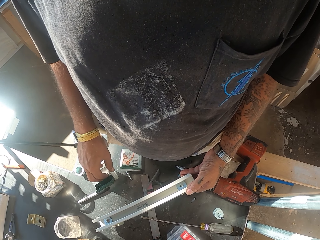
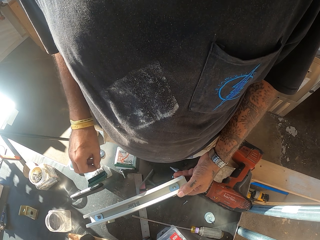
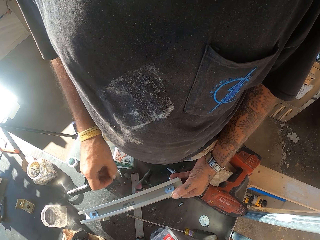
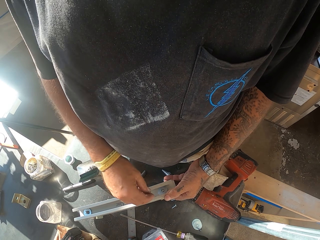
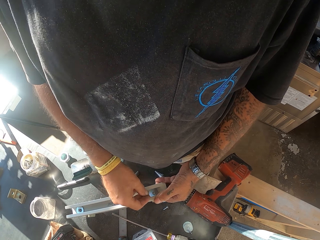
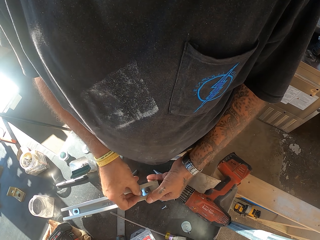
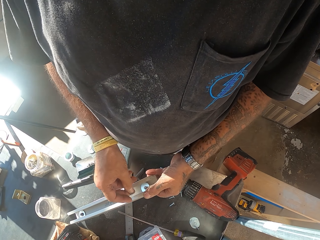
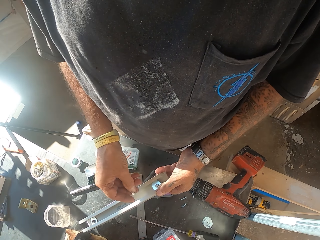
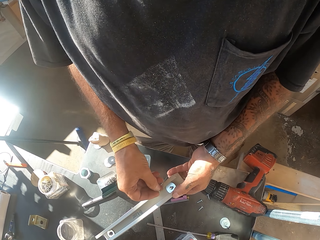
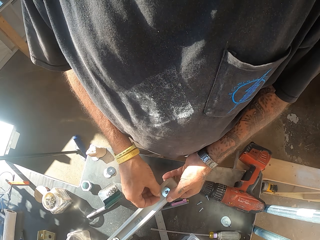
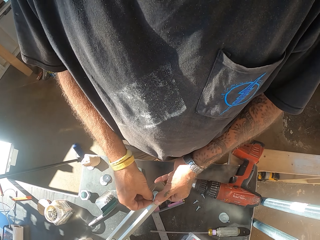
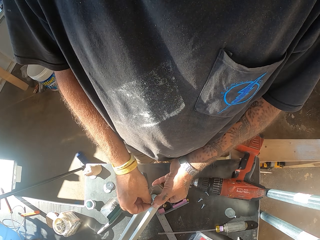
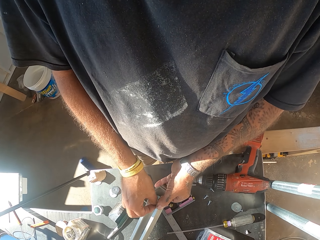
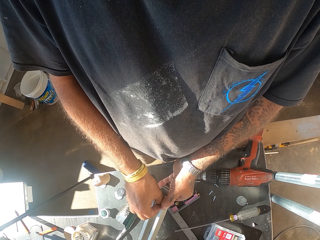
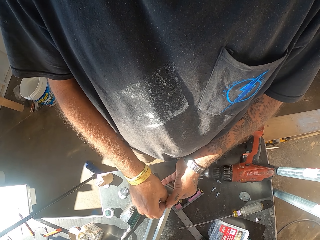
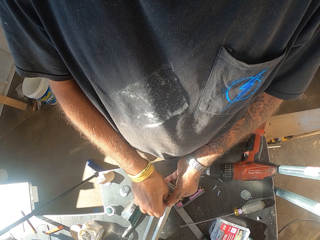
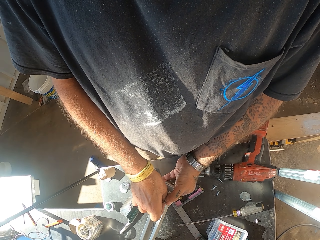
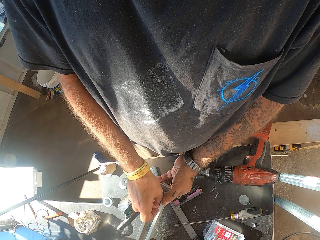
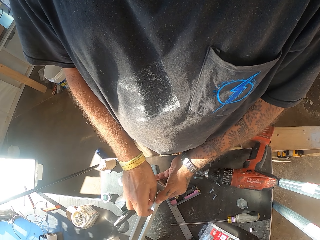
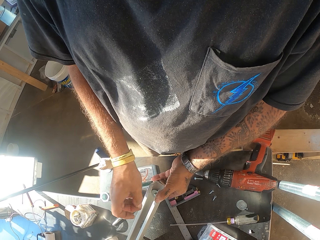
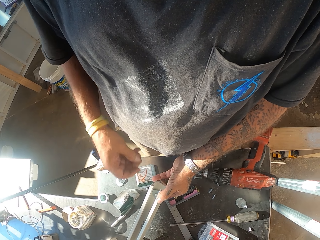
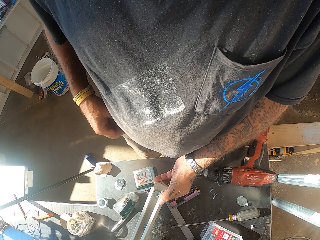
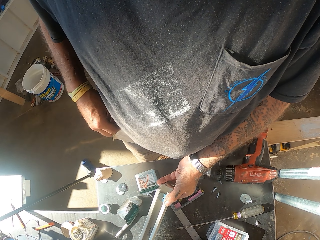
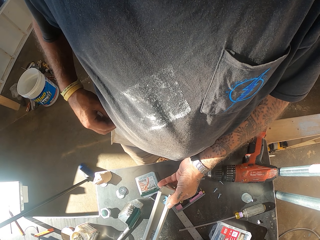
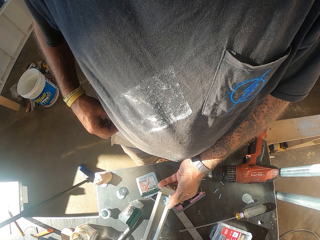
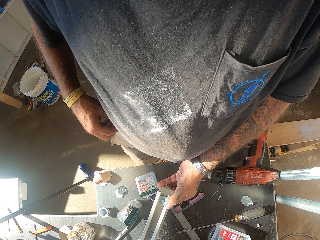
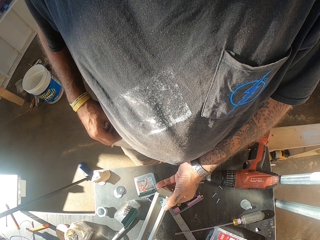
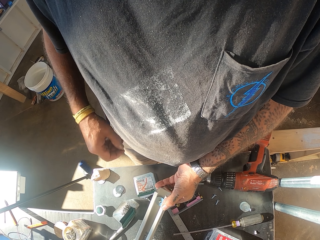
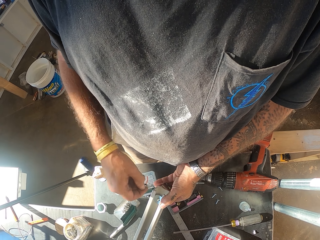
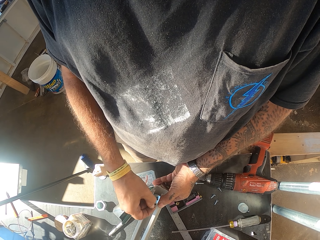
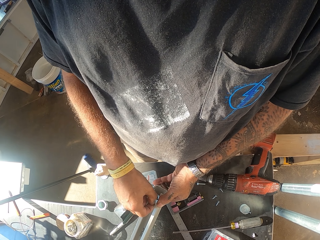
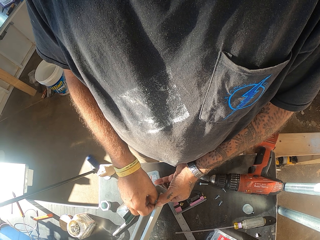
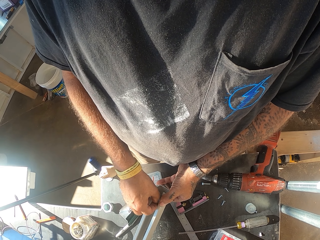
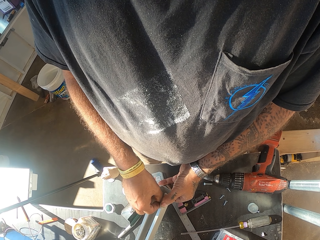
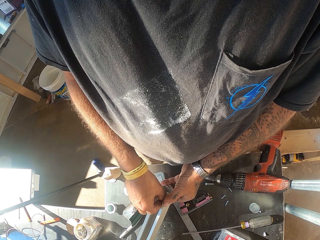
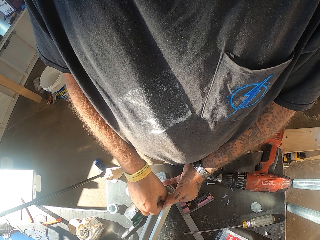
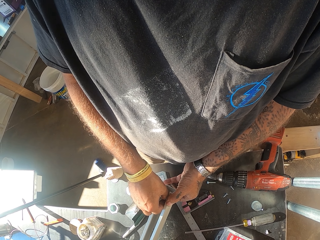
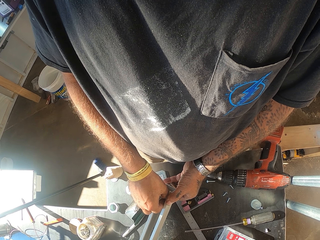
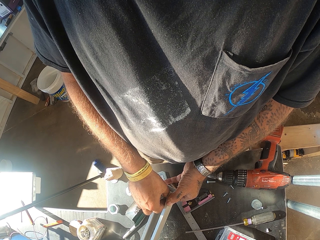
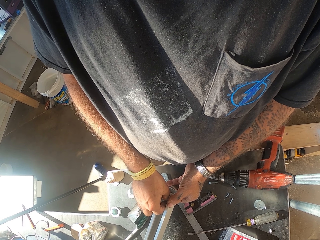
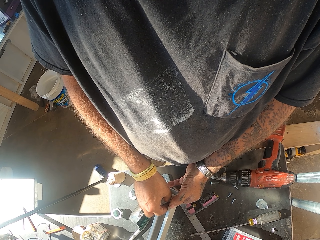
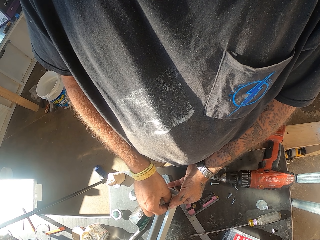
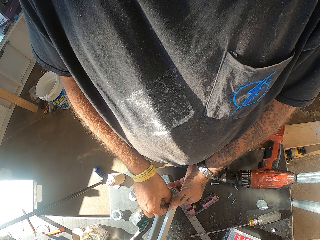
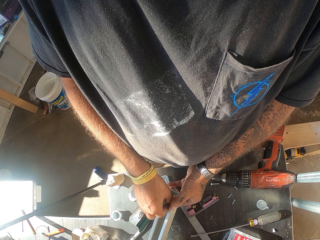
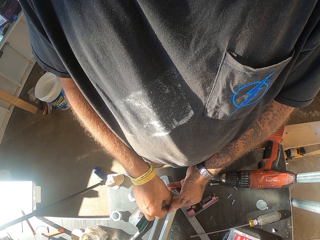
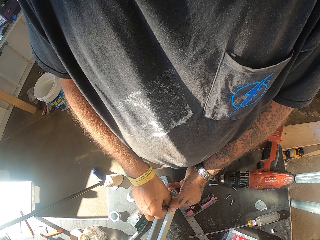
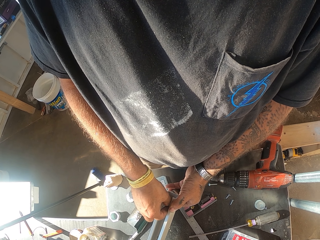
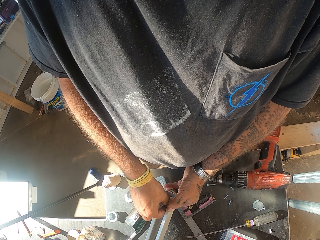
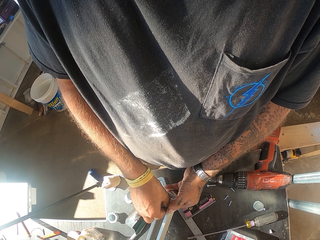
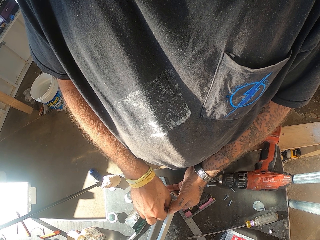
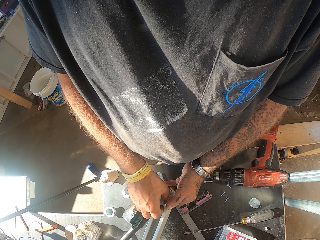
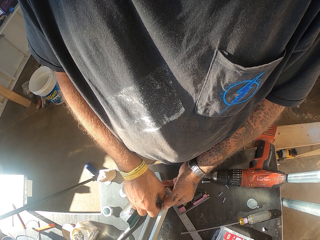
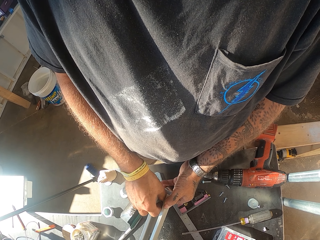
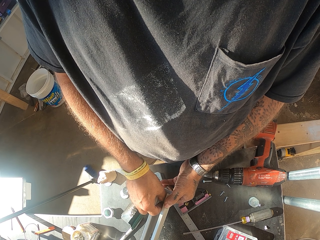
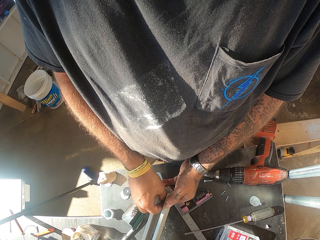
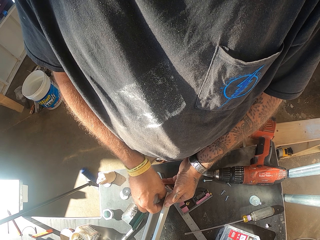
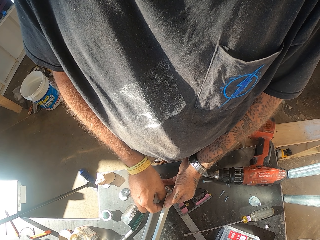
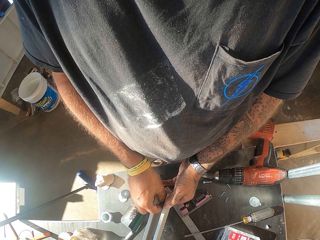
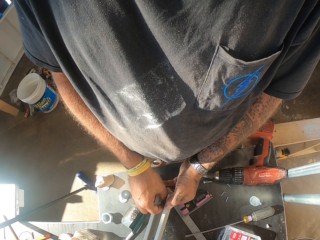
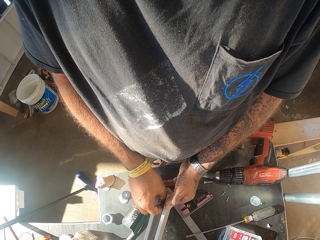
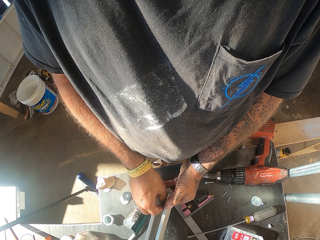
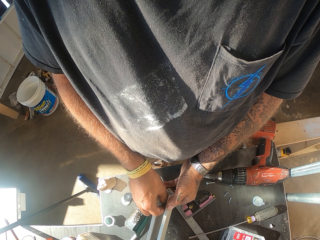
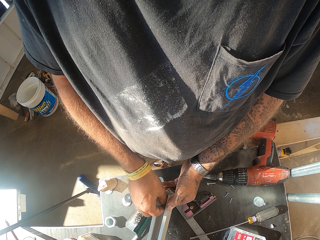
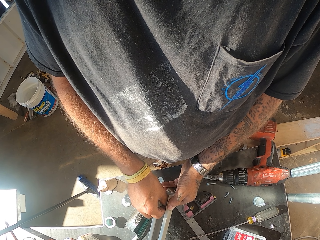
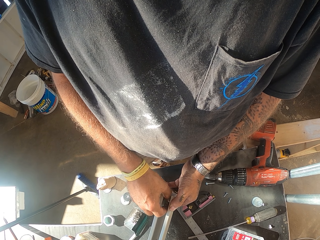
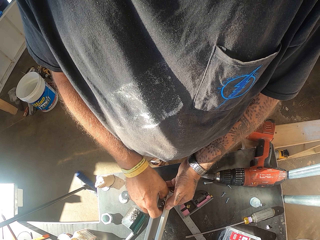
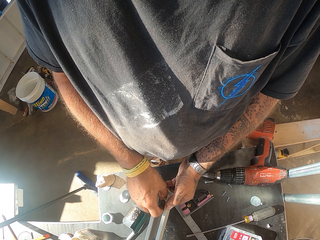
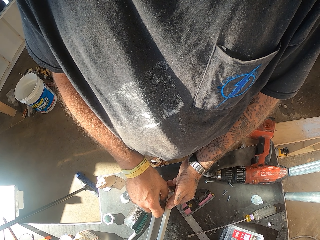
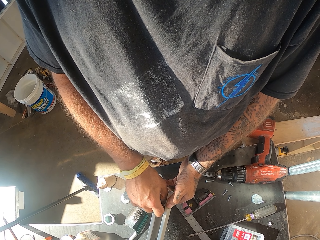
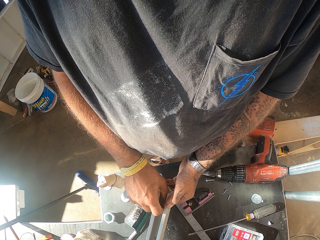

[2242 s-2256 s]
The camera wearer picks up a bolt. They fix the bolt. They fasten a nut. They scratch the belly. They fix the bolts.

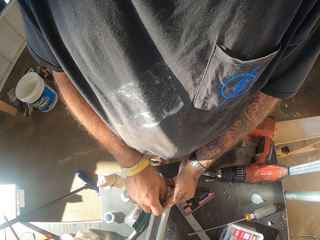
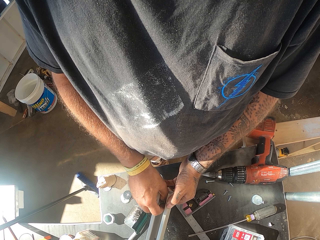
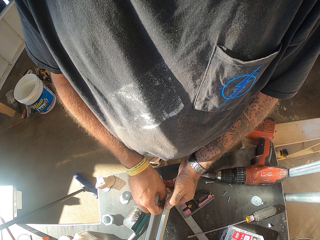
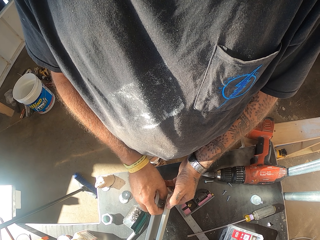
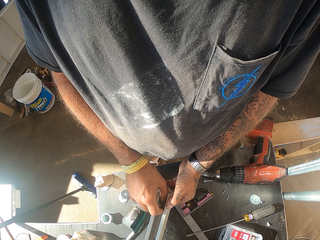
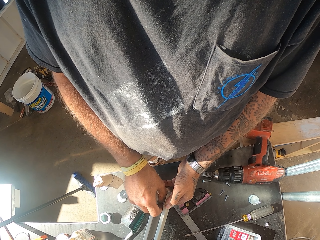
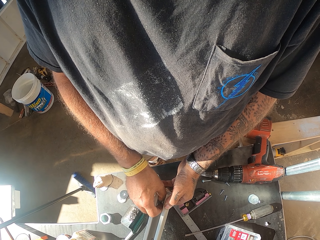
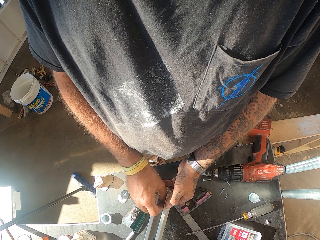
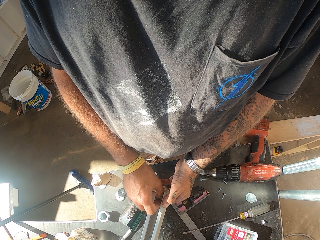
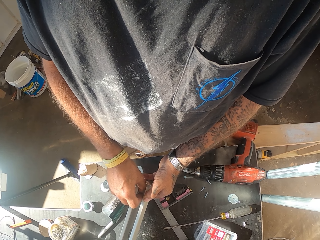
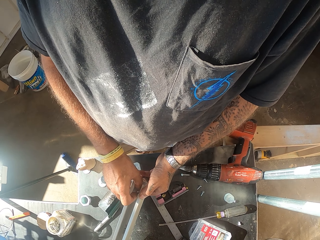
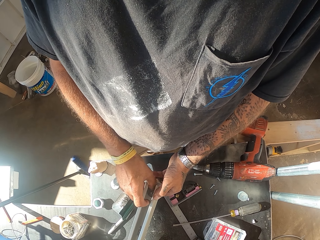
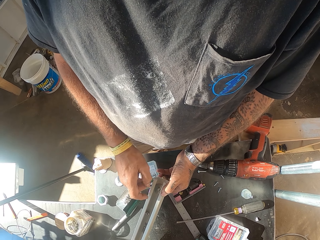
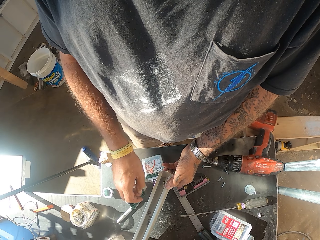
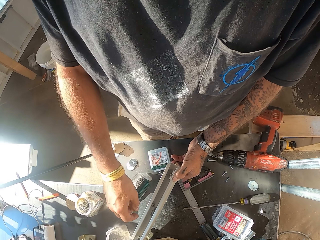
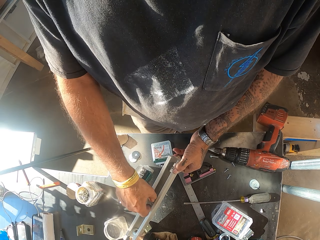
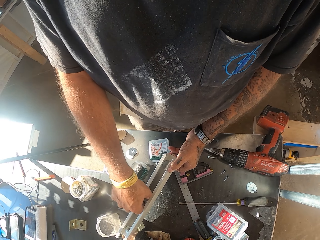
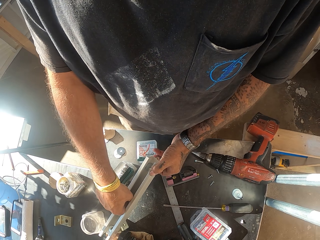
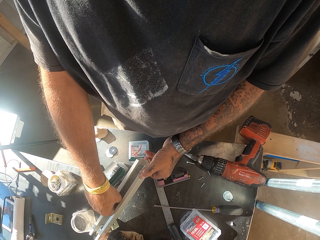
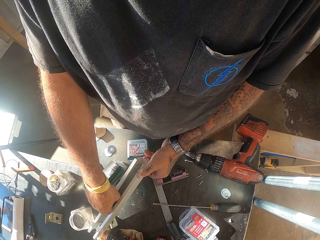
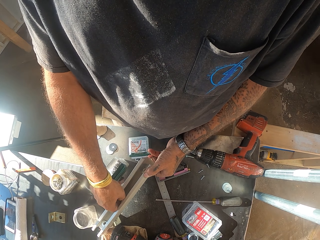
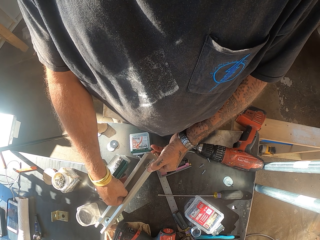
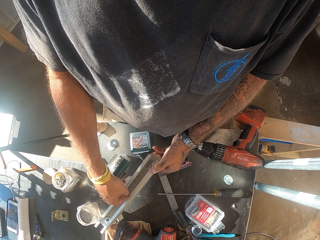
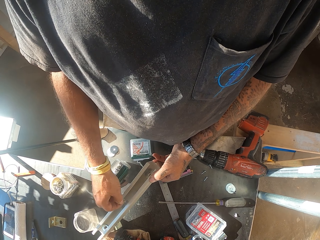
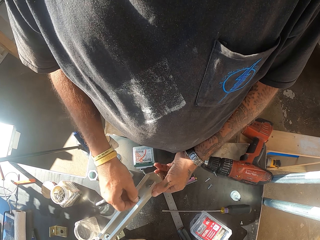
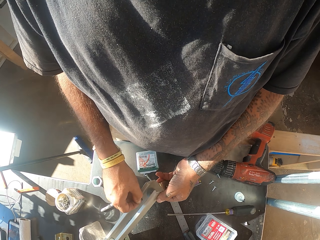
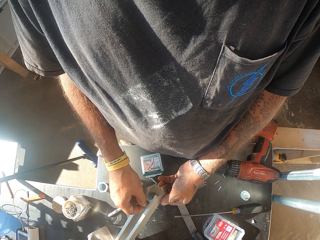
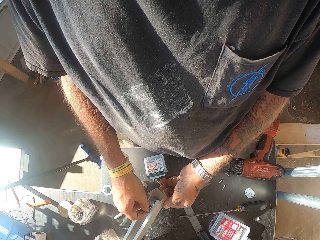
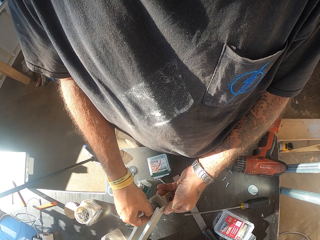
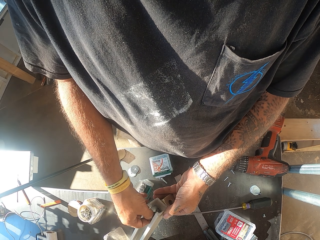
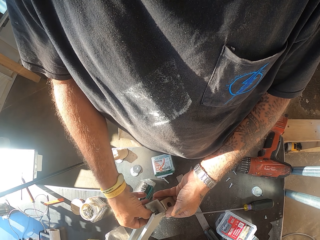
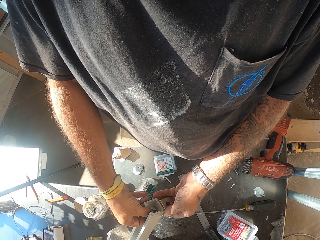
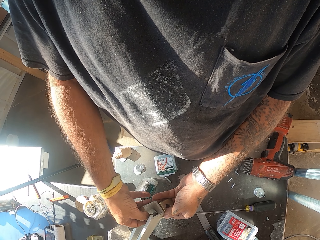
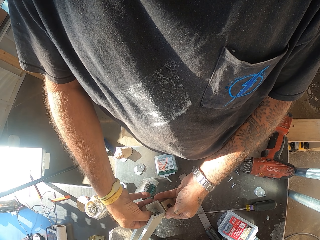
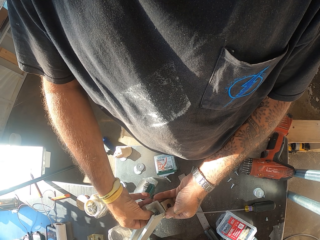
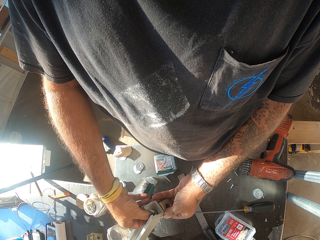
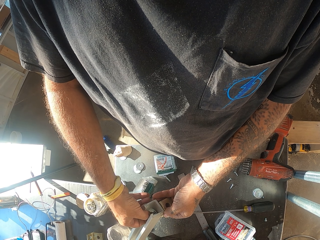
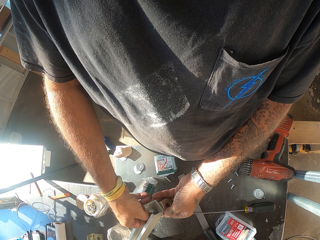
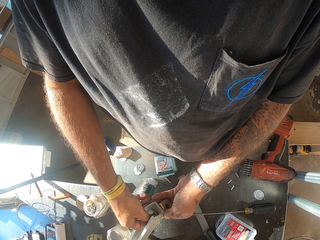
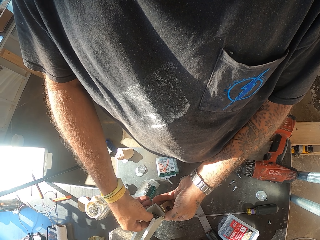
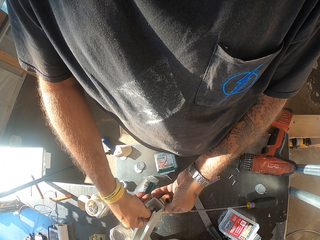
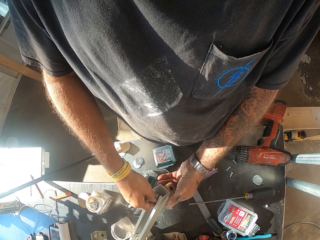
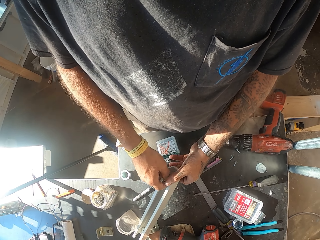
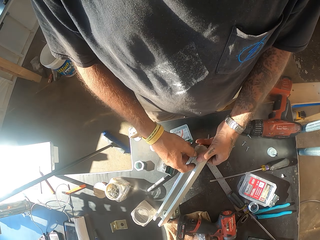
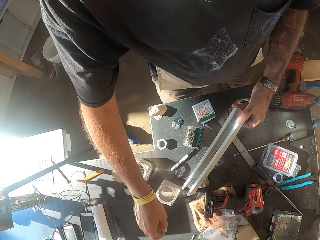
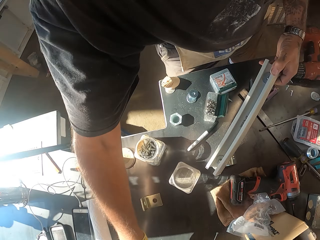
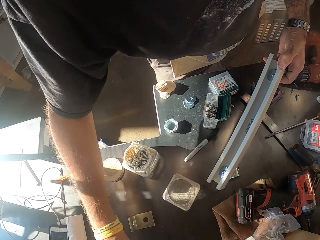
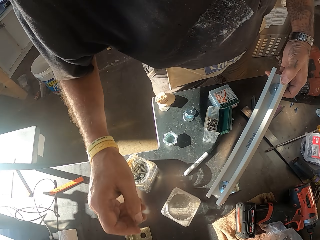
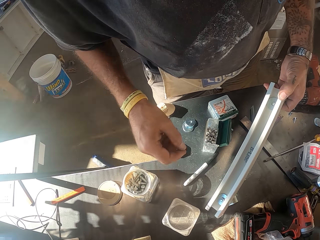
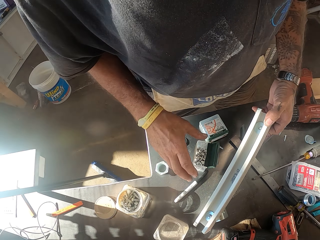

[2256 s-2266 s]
The camera wearer fastens a nut.
